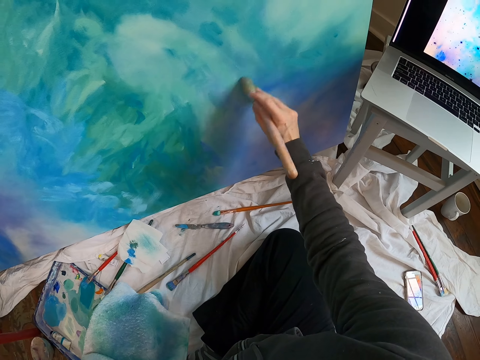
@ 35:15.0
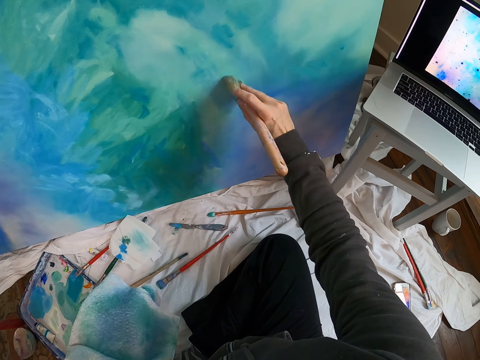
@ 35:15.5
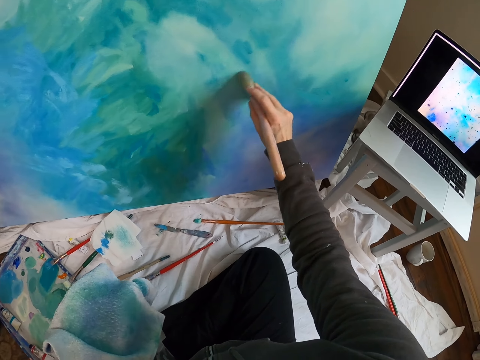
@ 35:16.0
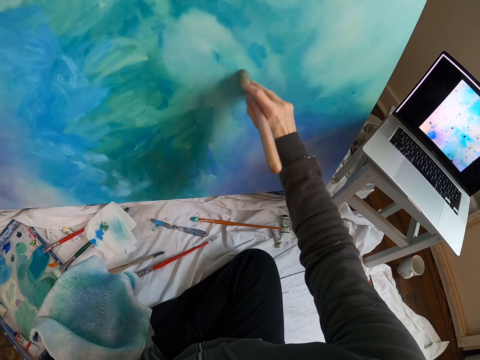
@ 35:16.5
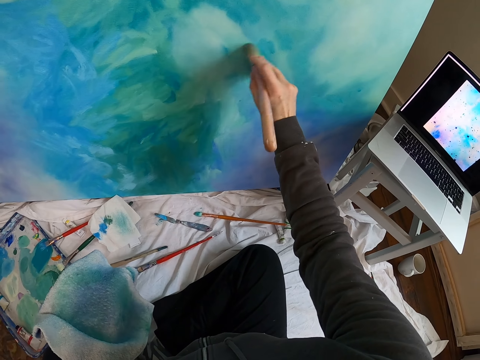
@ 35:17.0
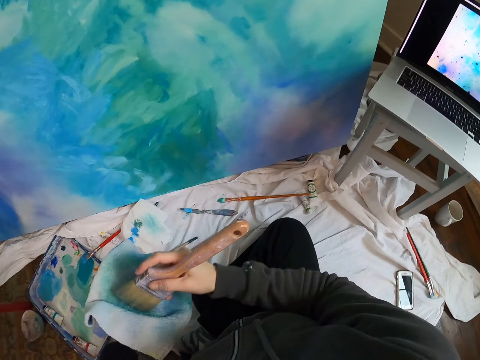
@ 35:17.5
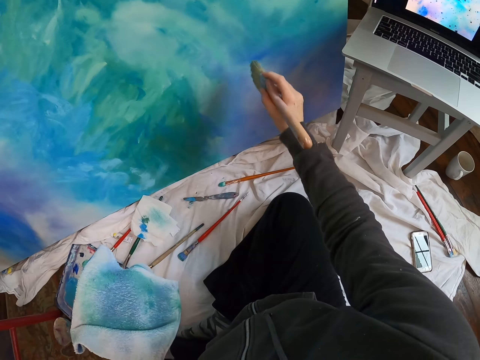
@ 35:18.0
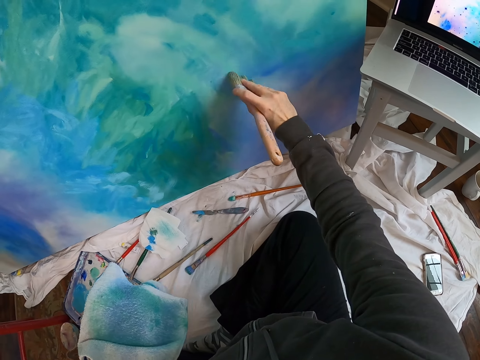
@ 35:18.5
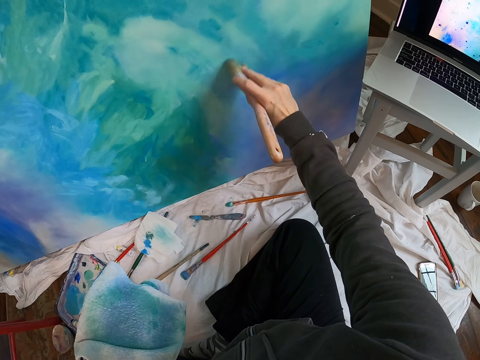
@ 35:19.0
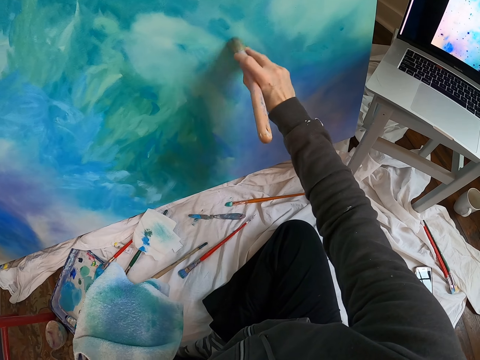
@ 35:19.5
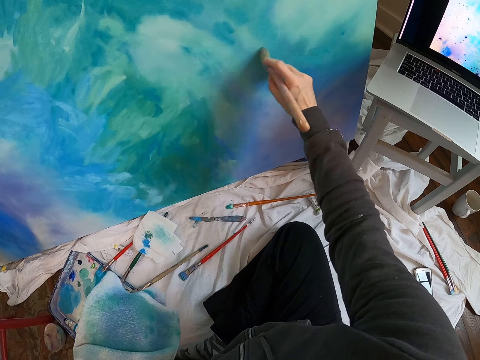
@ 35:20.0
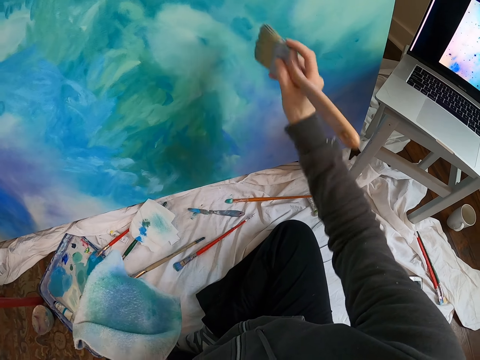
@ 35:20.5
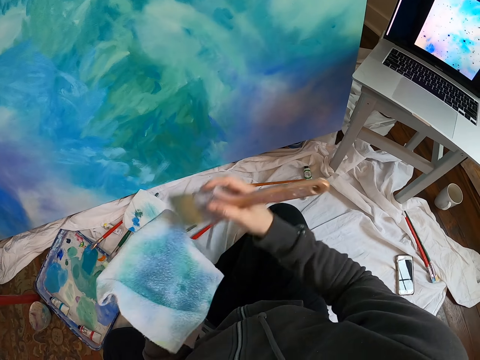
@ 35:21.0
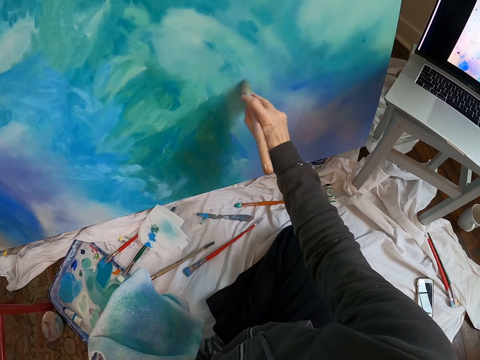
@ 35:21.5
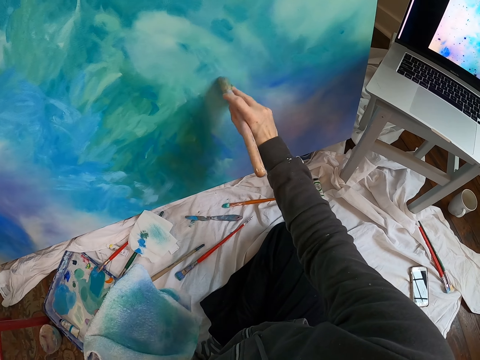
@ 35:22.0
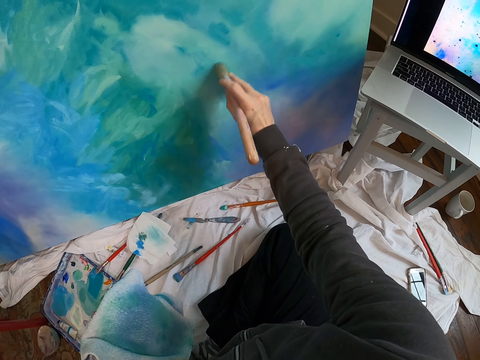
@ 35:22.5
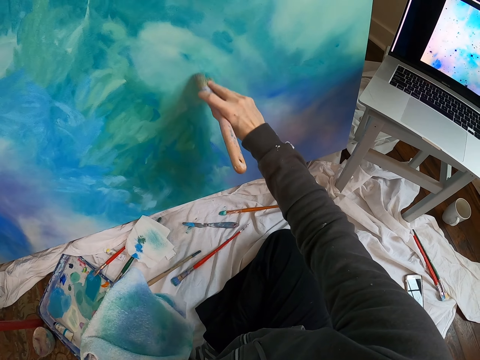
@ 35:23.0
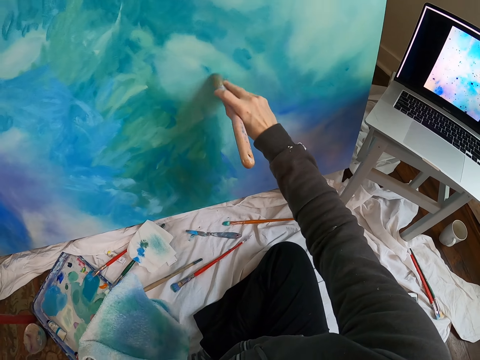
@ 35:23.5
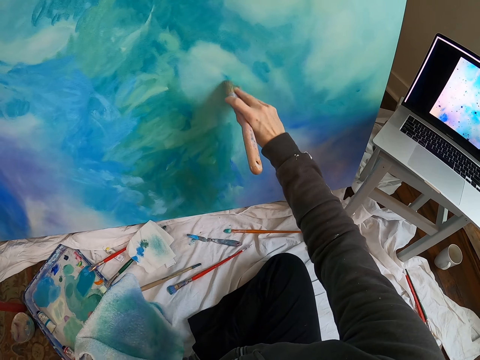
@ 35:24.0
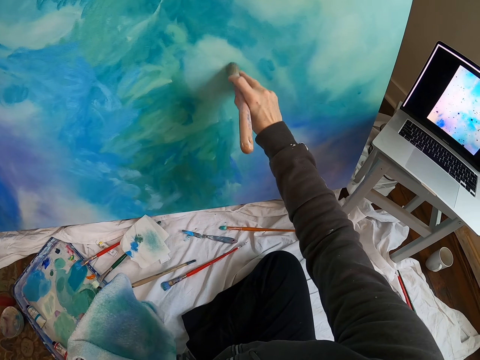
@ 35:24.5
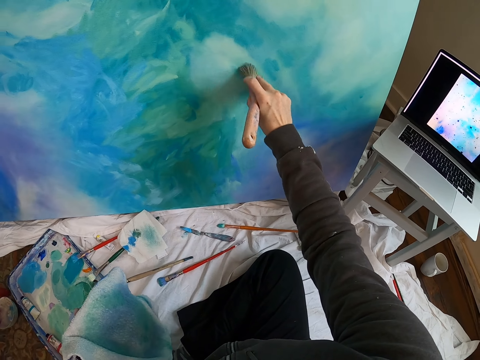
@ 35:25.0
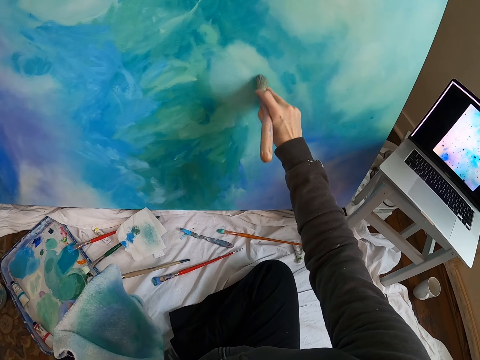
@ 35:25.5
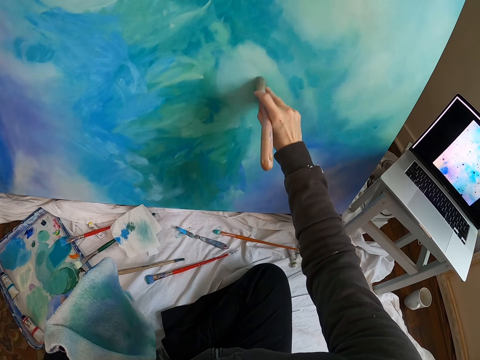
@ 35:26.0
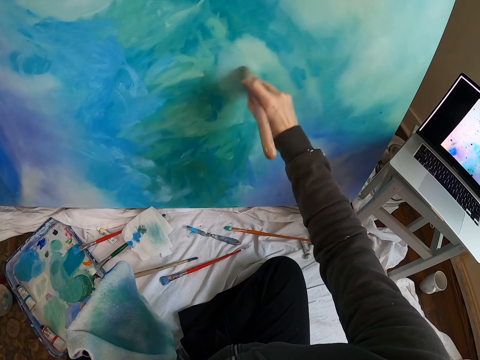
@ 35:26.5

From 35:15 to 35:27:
The camera wearer looks at the laptop. They move the paintbrush and wipe the paintbrush on the cloth. They lift the paintbrush. They paint the board with the paintbrush. They wipe the paintbrush on the cloth. They paint the board with the paintbrush.

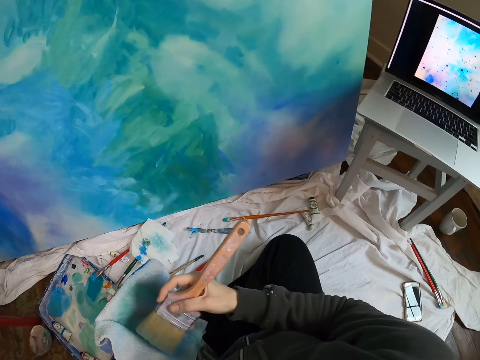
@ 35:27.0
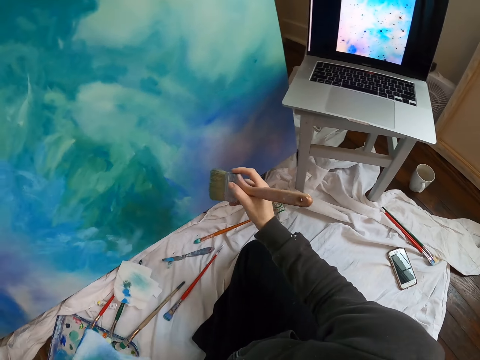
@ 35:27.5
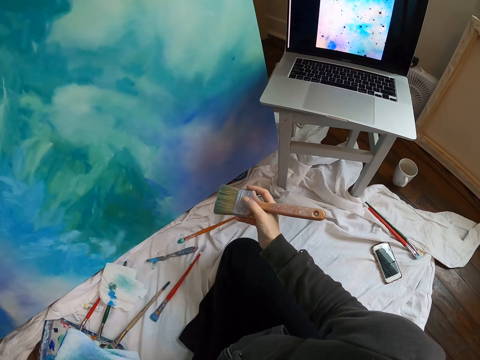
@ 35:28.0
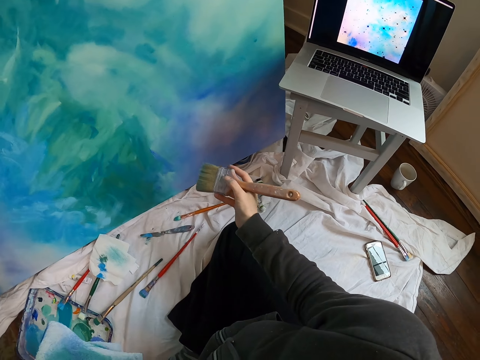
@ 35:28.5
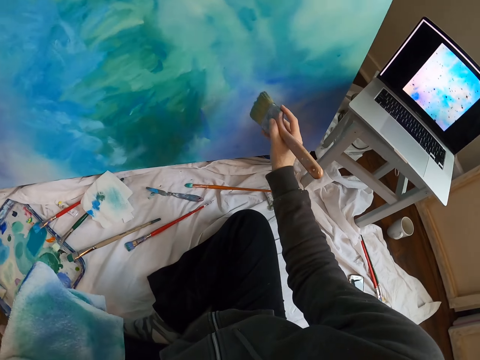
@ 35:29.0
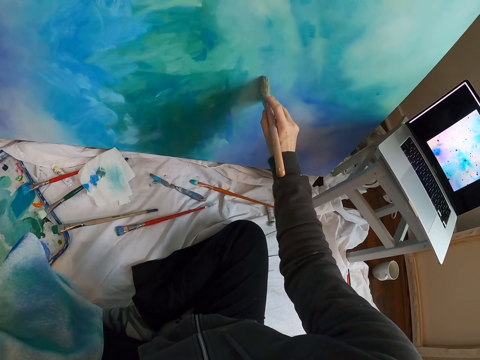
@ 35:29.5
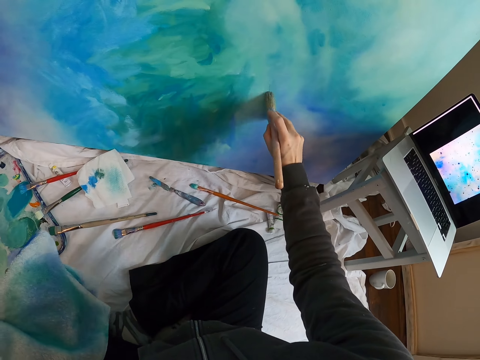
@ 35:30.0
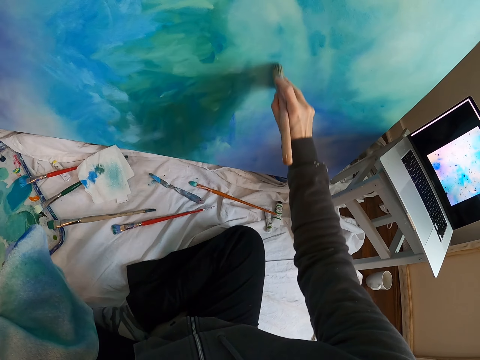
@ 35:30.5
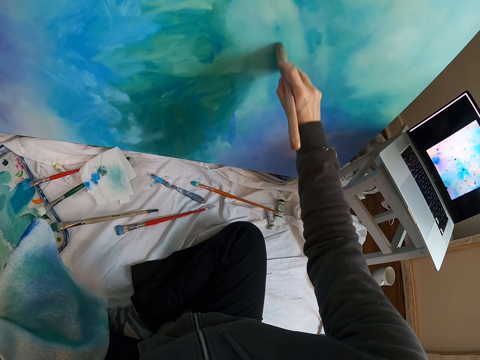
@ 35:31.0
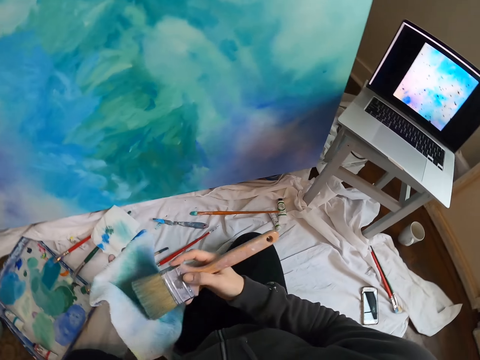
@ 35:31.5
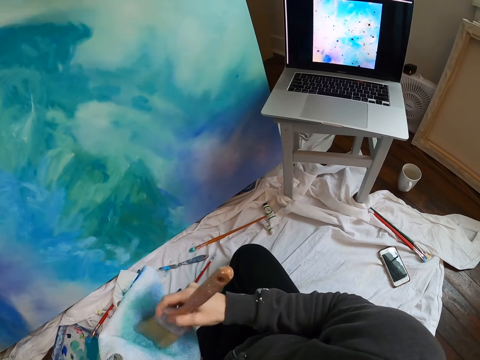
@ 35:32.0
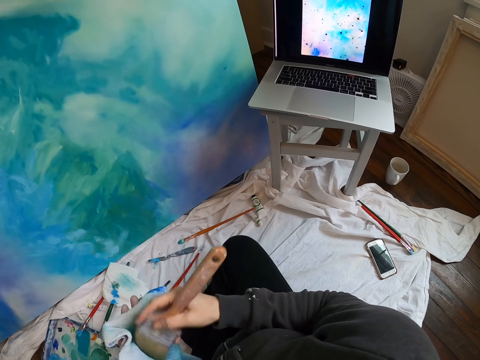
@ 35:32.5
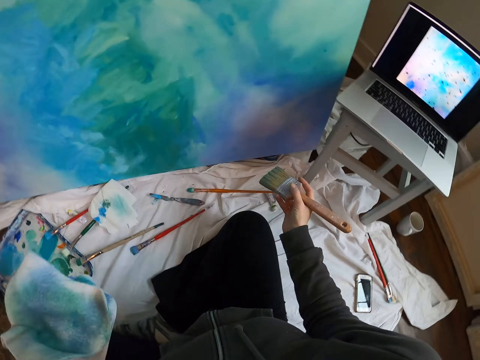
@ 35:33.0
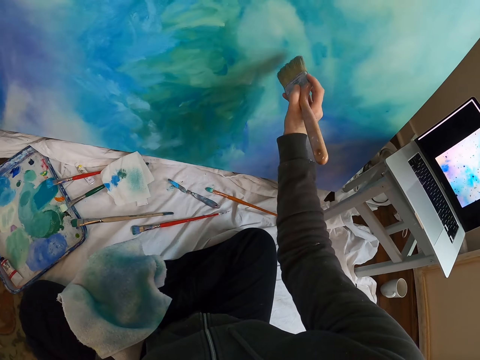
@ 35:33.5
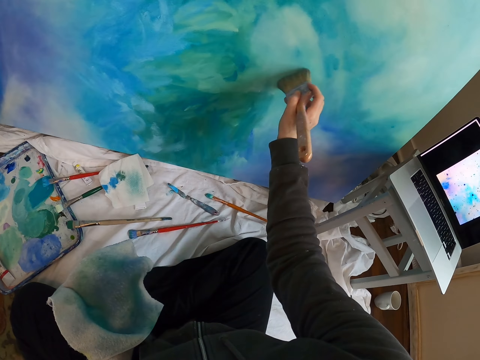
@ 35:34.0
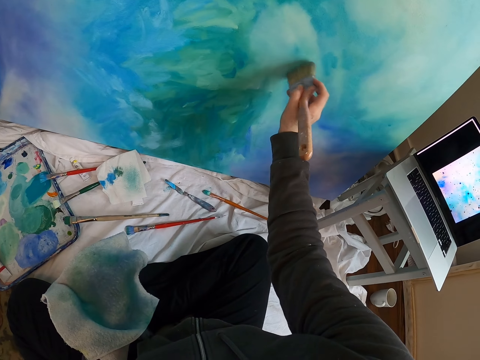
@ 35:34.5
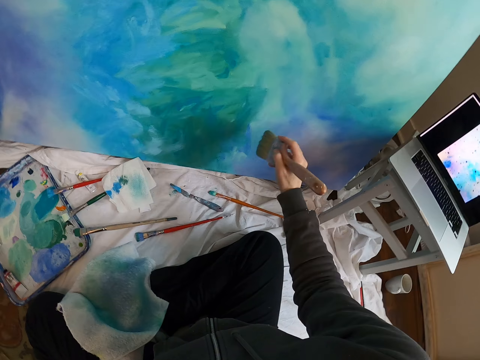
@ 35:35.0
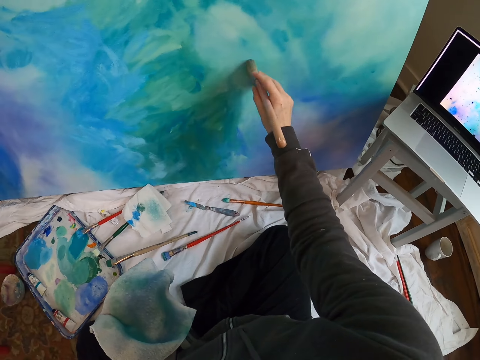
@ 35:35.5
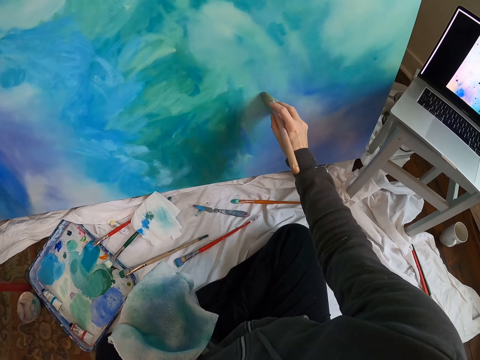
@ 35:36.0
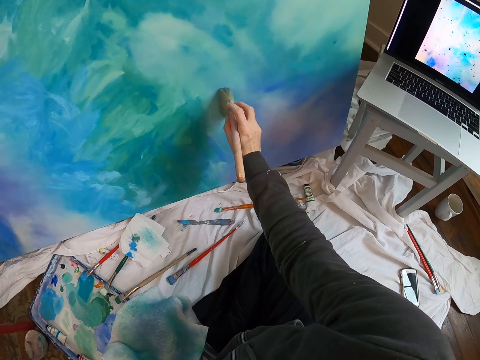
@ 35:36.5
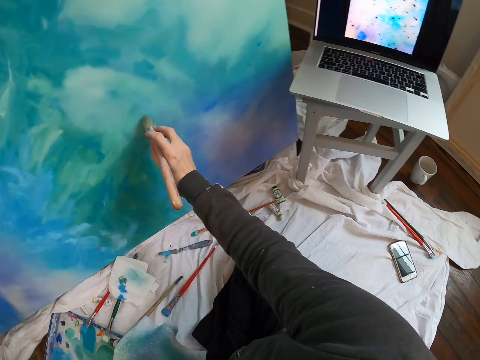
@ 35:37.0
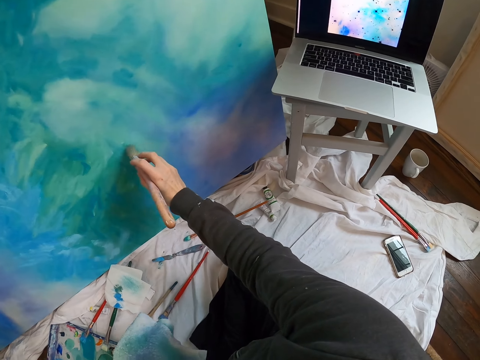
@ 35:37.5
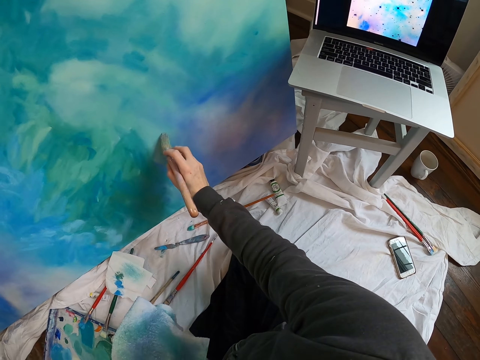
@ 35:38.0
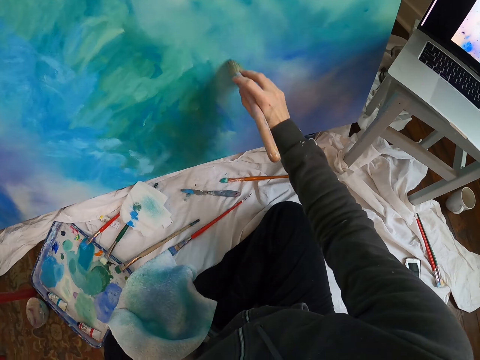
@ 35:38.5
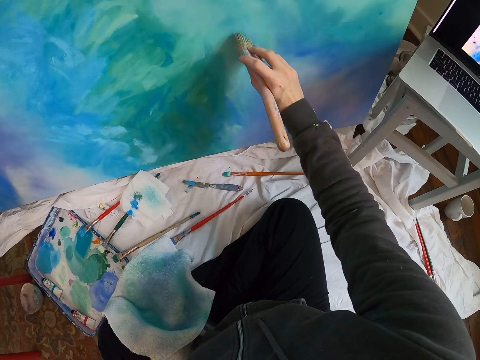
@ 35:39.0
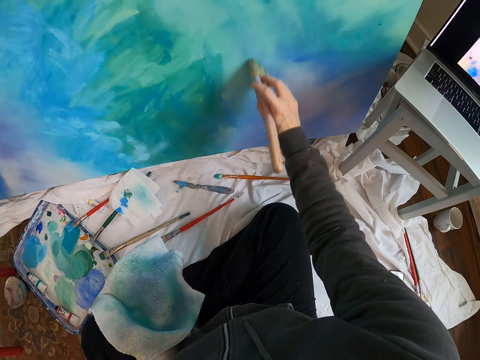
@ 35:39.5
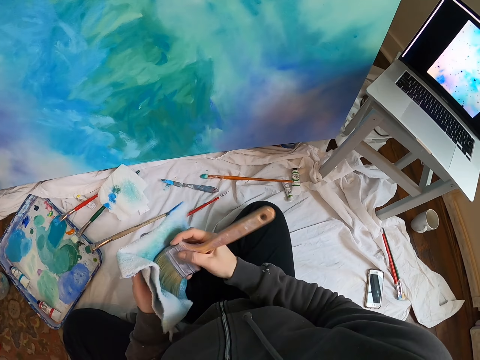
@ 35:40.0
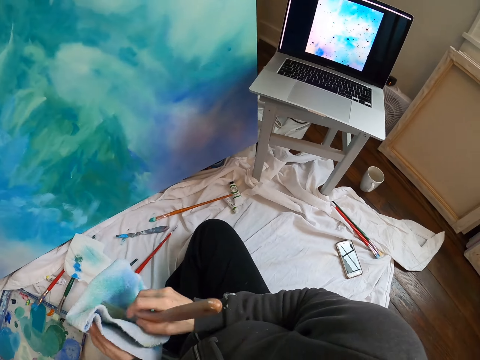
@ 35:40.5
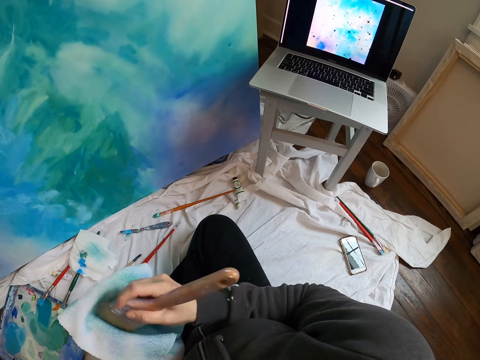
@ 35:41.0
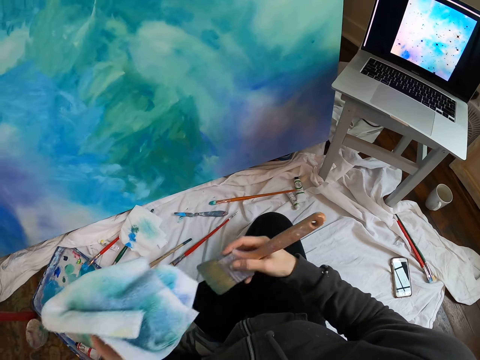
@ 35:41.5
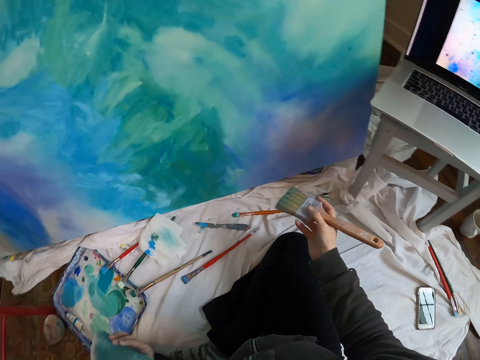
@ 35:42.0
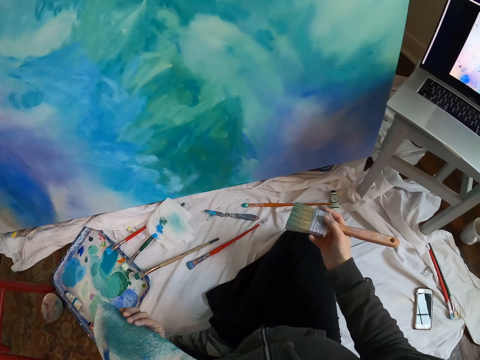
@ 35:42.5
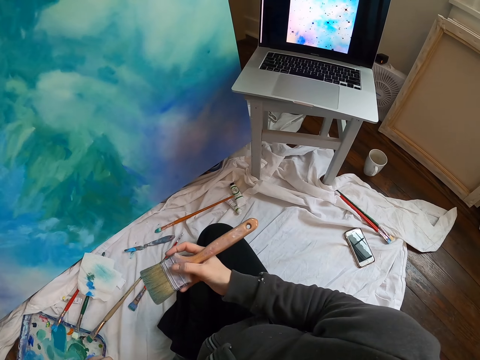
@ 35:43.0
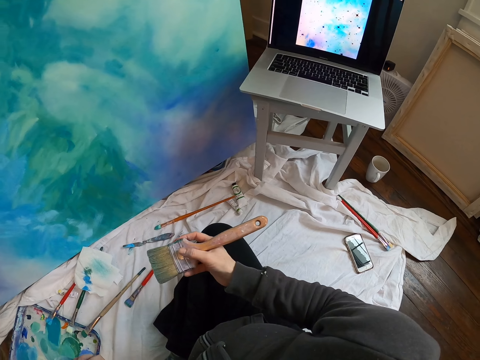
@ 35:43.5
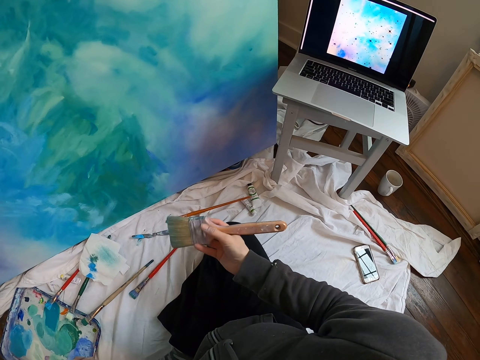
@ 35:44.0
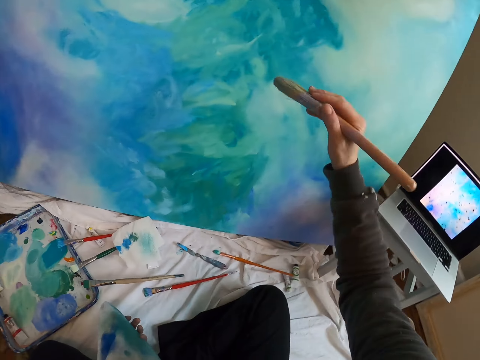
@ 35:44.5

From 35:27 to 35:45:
The camera wearer wipes the paintbrush on the cloth. They lift the paintbrush. They look at the laptop. They paint the board with the paintbrush. They wipe the paintbrush on the cloth. They look at the laptop. They lift the paintbrush. They paint the board with the paintbrush. They look at the laptop. They wipe the paintbrush on the cloth. They move both hands. They look at the laptop.
